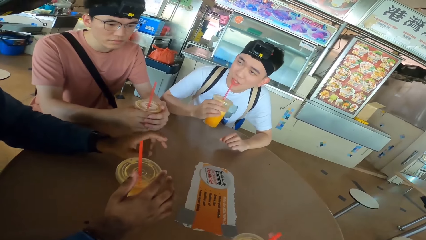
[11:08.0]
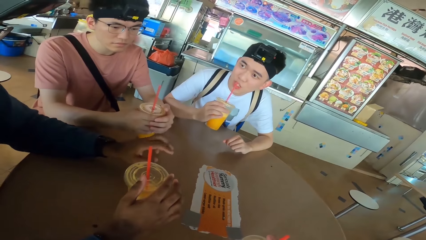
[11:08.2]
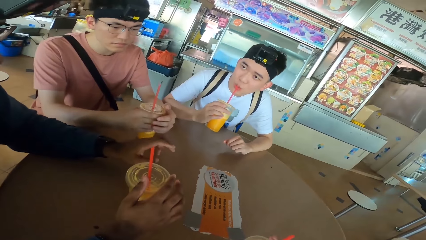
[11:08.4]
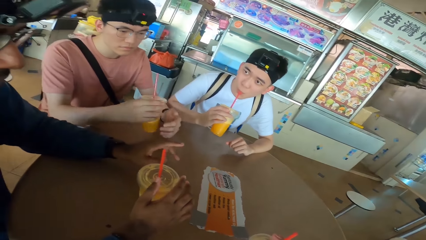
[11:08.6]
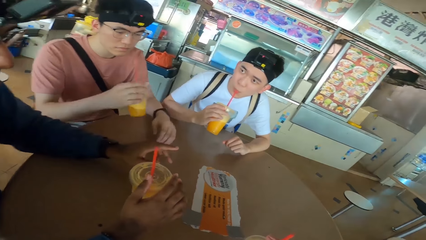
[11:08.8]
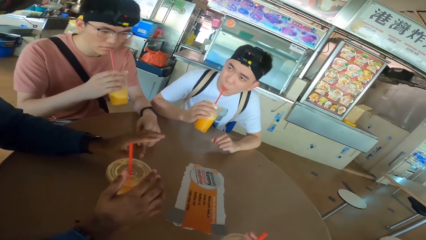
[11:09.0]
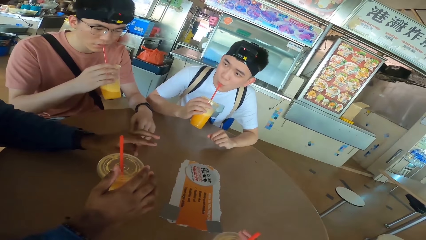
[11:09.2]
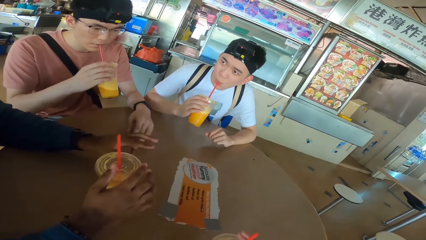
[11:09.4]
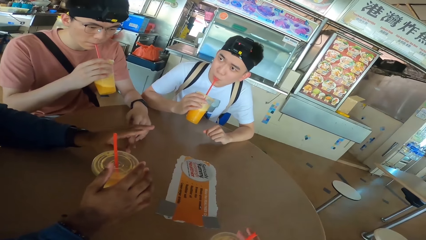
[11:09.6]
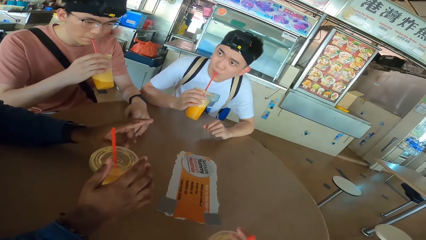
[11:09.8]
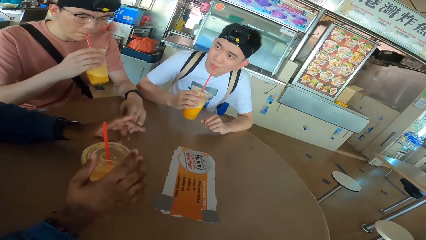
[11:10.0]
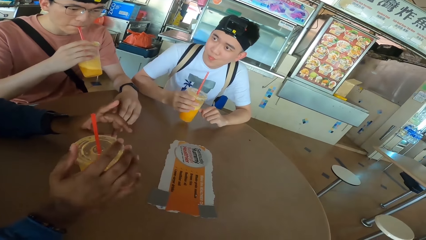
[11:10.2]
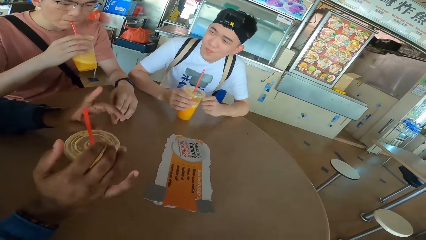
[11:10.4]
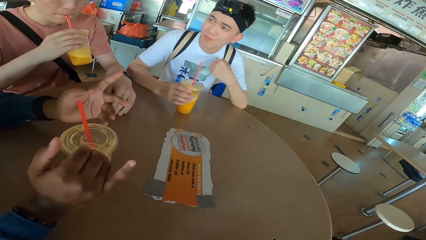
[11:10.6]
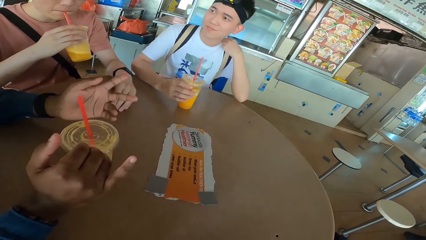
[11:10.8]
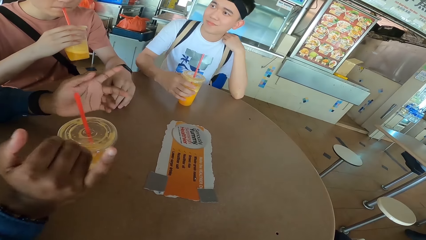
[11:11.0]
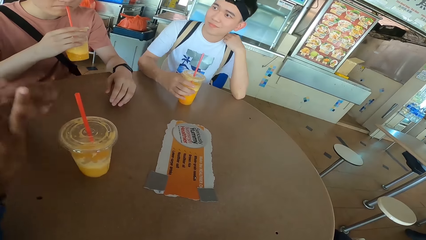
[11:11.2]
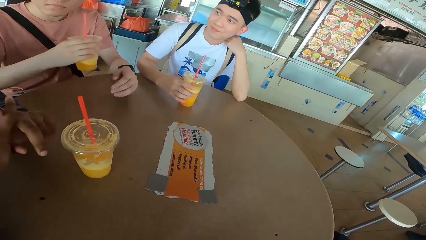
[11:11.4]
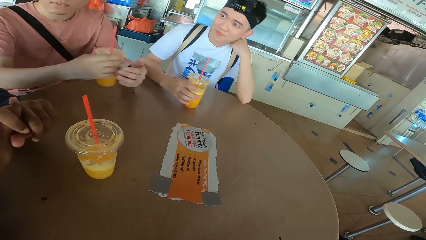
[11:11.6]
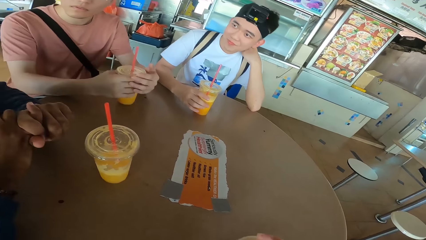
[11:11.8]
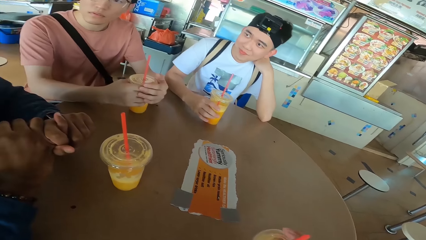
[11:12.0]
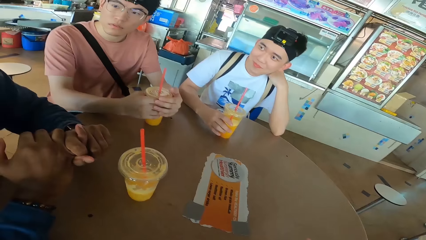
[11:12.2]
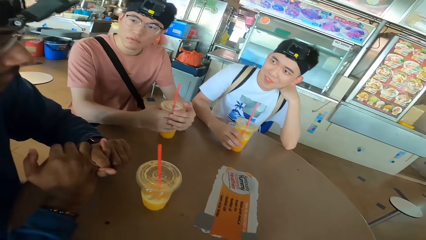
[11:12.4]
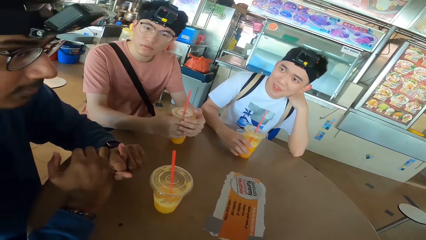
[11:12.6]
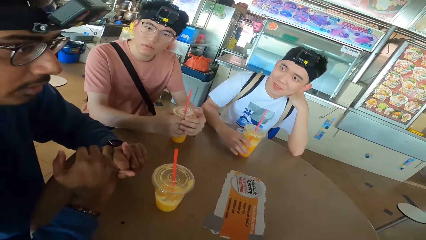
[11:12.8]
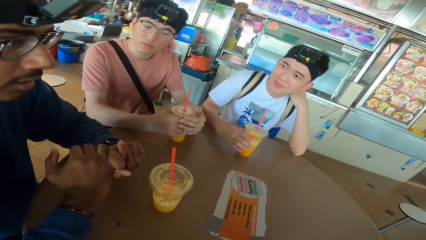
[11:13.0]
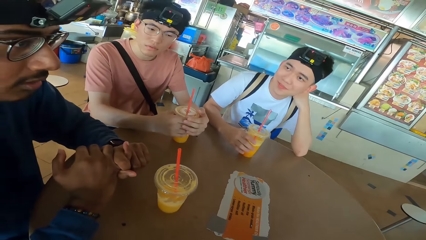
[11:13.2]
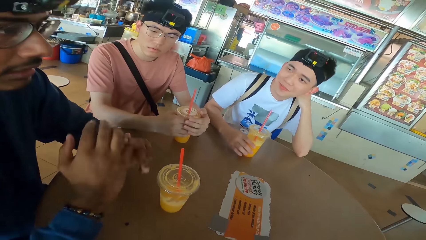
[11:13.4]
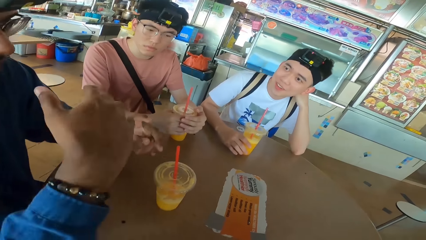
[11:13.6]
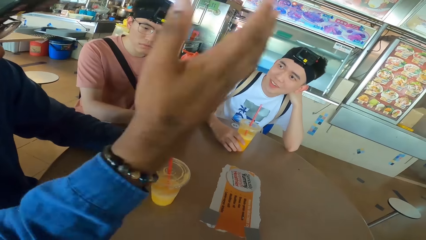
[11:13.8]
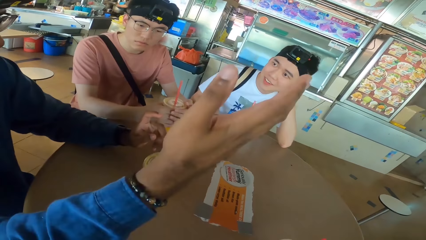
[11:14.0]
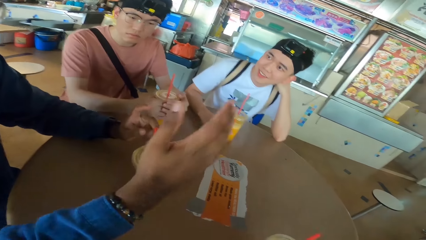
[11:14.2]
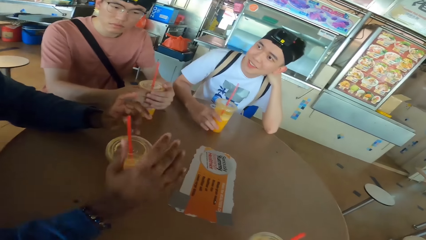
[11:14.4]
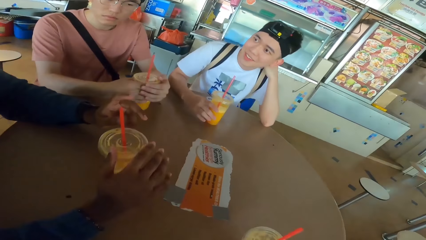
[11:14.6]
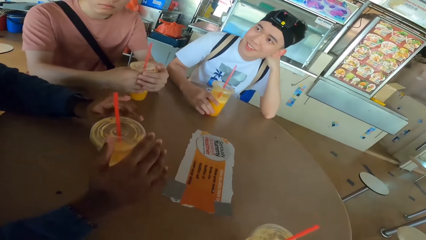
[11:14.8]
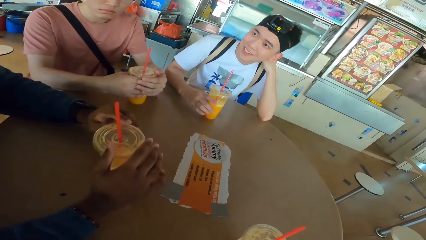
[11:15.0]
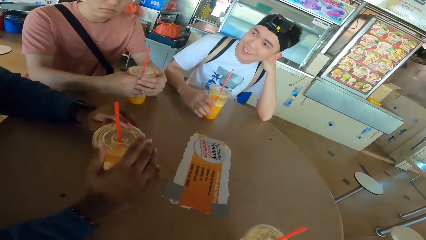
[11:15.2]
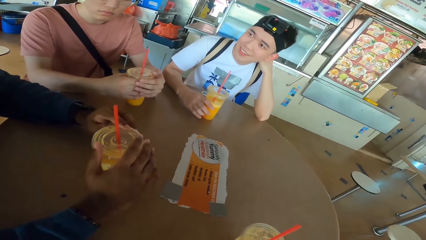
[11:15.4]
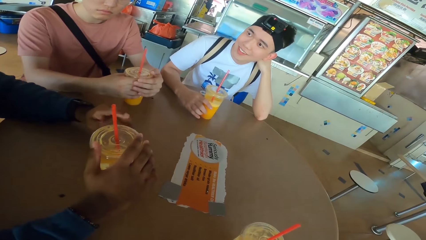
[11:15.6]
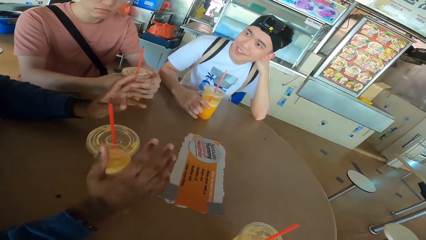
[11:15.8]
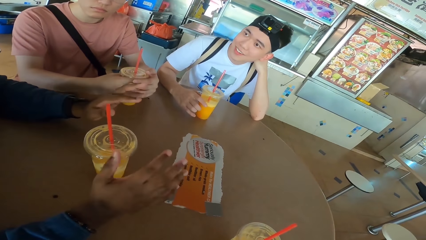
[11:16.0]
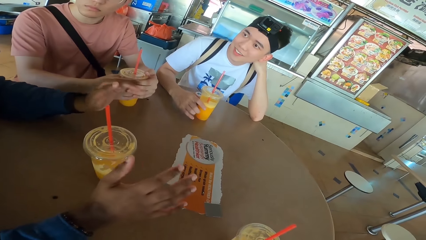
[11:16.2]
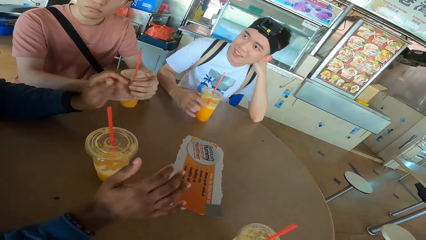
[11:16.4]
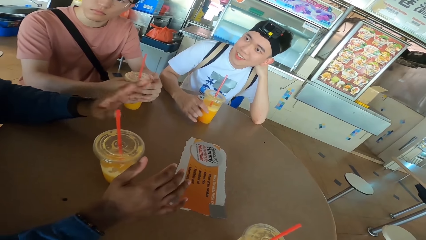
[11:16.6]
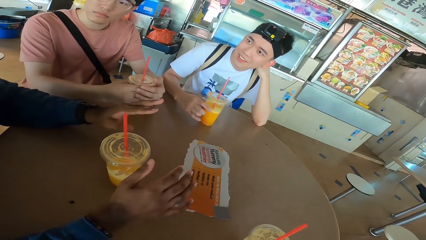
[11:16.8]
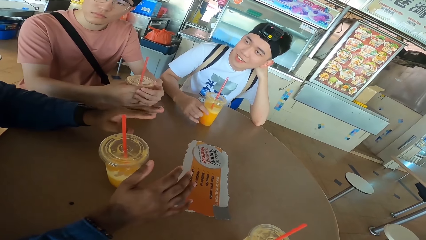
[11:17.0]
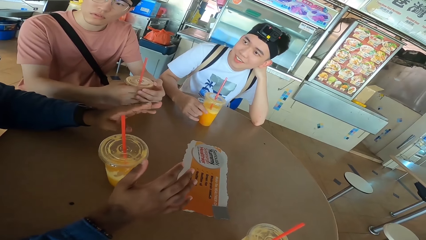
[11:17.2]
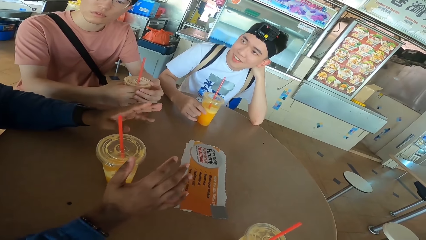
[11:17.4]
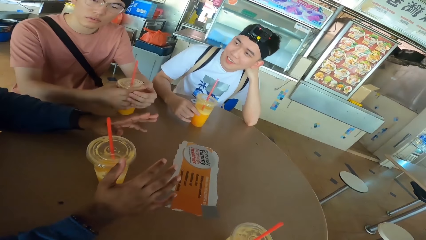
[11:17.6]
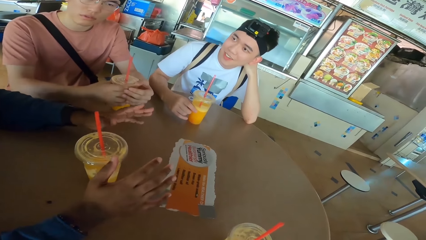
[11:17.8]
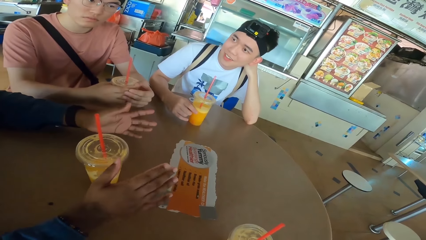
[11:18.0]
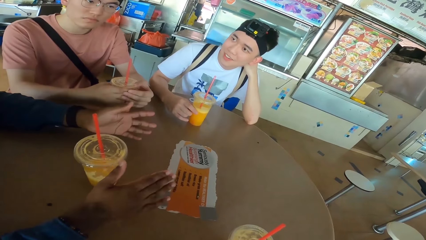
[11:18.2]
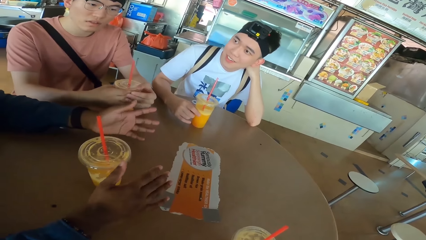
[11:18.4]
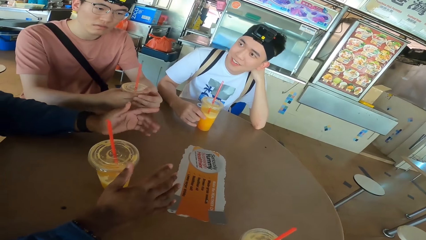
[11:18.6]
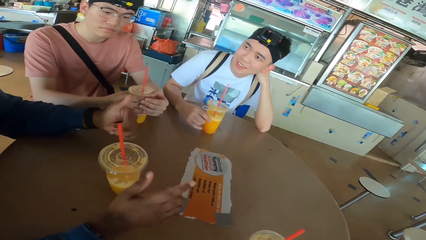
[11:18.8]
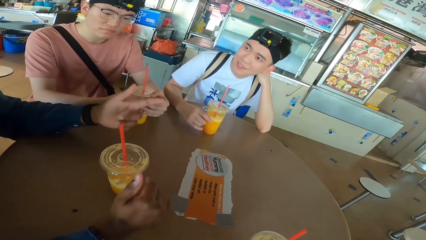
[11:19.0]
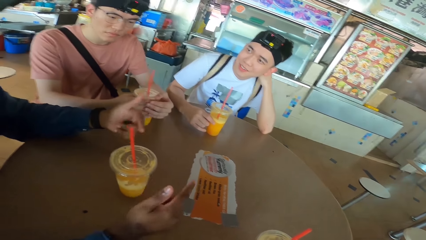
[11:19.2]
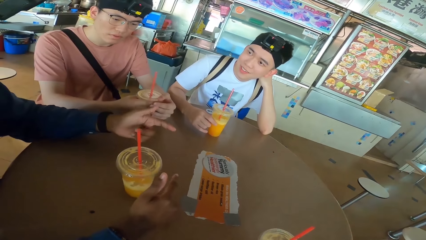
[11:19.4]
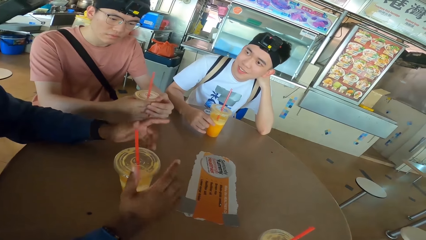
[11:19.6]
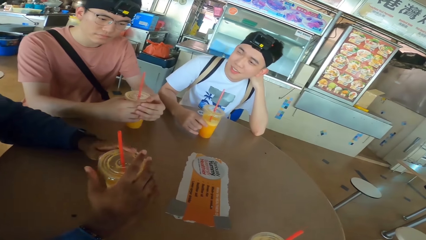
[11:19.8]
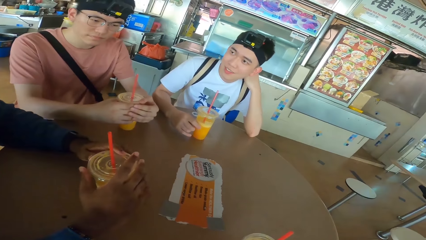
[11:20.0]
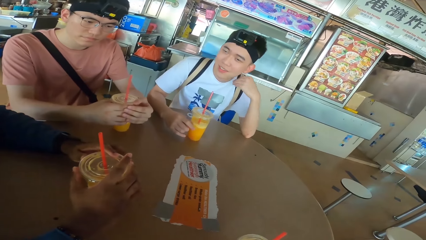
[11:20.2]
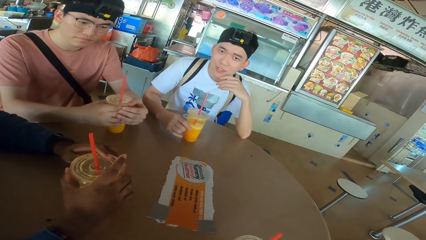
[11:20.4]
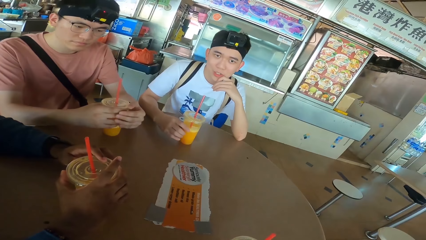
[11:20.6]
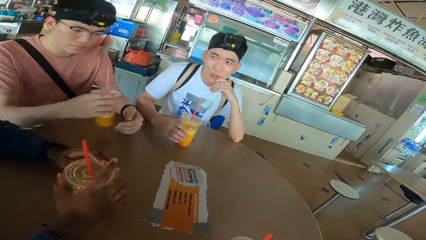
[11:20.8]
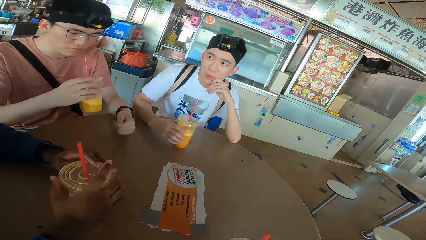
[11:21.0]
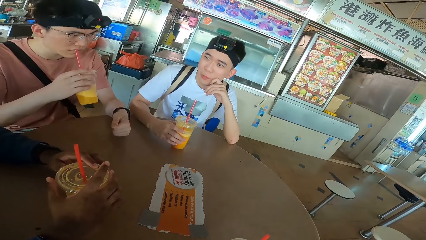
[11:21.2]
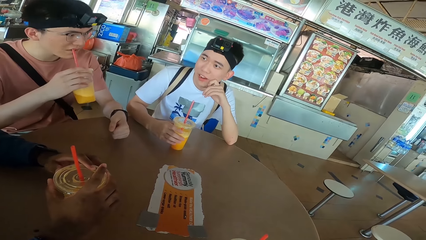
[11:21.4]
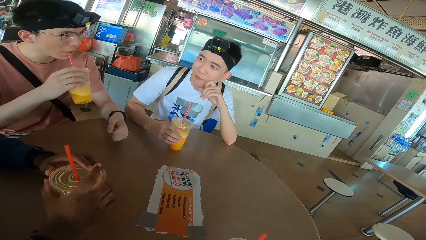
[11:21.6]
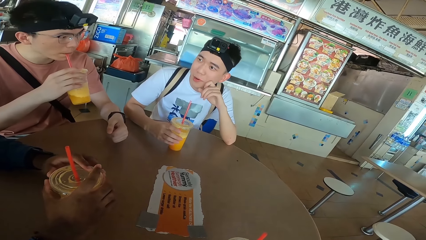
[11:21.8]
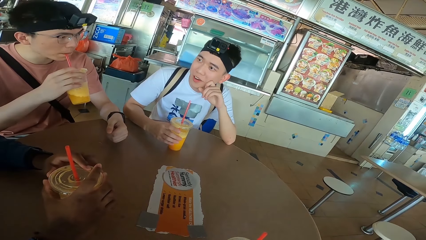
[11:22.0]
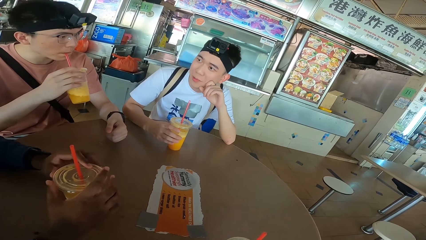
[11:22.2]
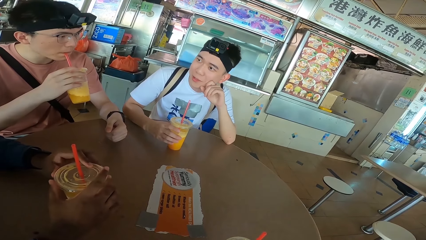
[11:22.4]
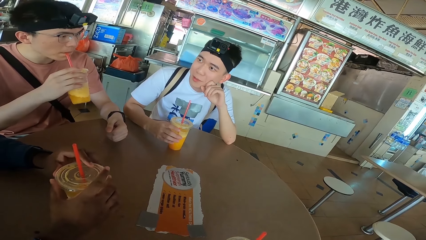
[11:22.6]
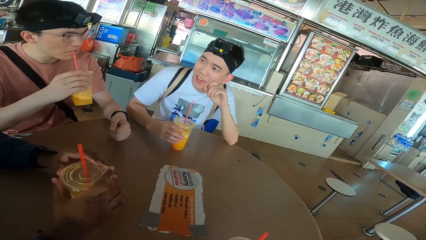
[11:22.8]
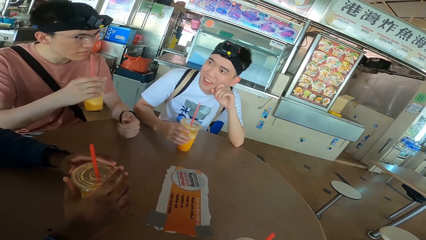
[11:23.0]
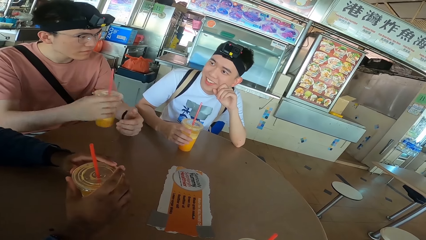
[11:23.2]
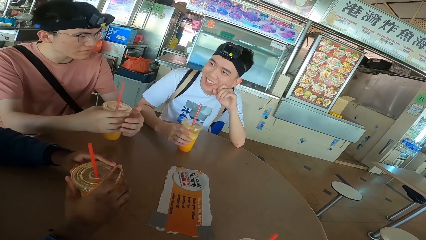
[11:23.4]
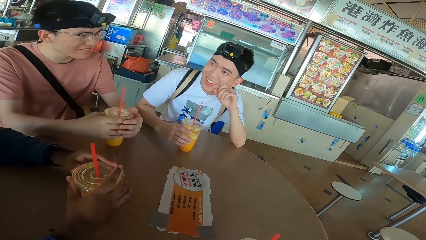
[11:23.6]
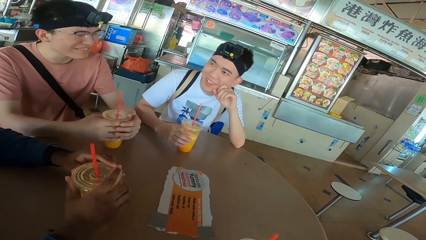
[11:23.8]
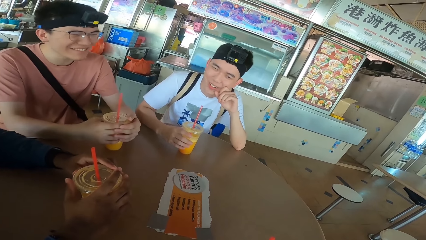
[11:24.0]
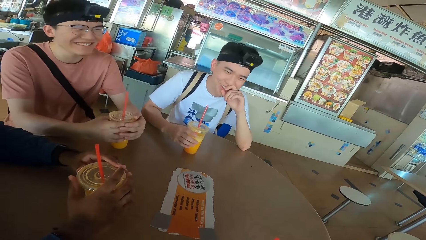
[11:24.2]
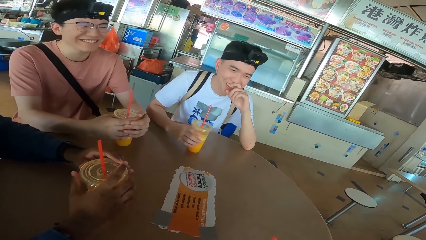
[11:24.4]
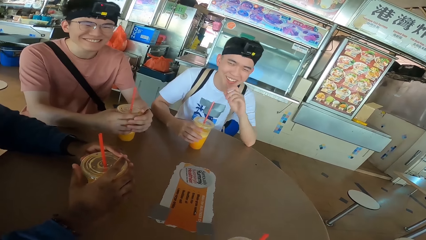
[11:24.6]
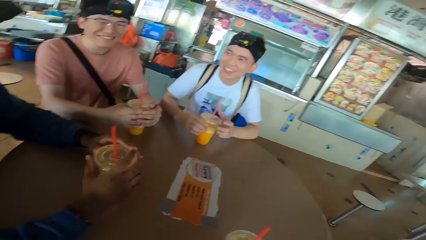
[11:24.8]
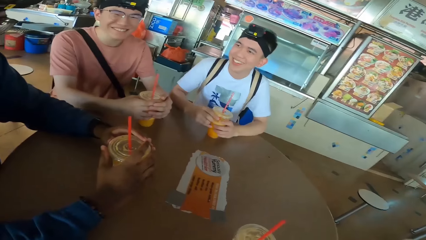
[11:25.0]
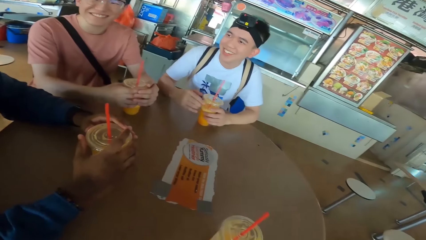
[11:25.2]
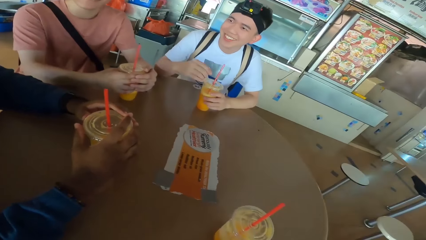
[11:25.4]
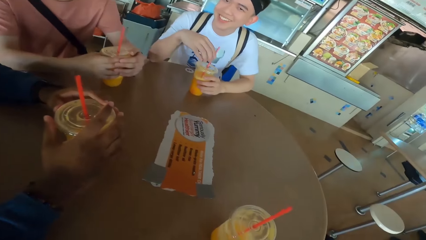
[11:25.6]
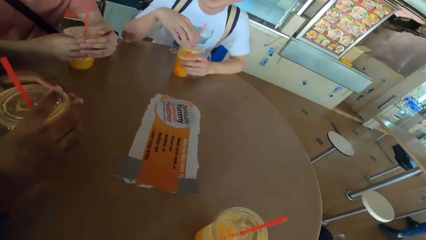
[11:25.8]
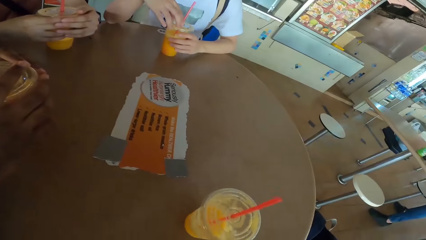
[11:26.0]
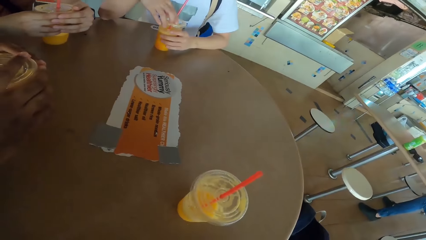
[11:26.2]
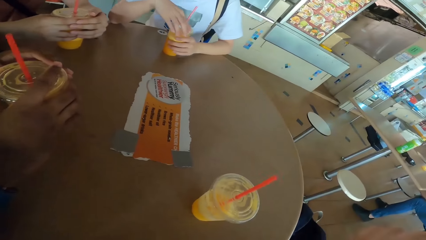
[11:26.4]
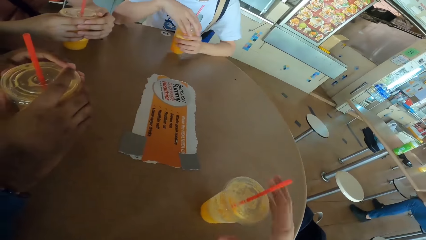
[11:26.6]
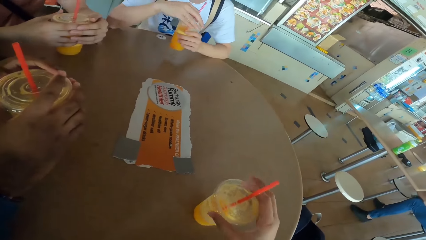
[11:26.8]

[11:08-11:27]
A man picks a juice can from the table. He sips juice from the can. Another man picks a juice can from the table. The camera wearer looks at the first man. The second man sips juice from the can. The first man places the juice can on the table. A third man holds his hands together. The second man places the juice can on the table. The first man holds his shoulder. The second man holds juice with his hands. The third man converses with the camera wearer. The camera wearer looks at the third man. The third man moves his hand. The first man looks at the third man. The camera wearer looks at the table. They respond to the third man. The third man converses with the camera wearer and holds a drink. The first man talks to the third man. The second man picks the juice can from the table. He sips juice from the can. He holds juice with his hands and places the juice can on the table. The first man grabs the juice can. He holds his drink. The camera wearer takes a drink from the table.
